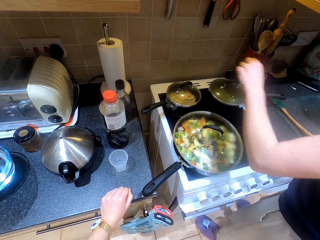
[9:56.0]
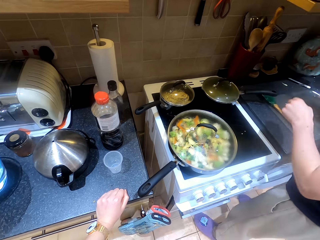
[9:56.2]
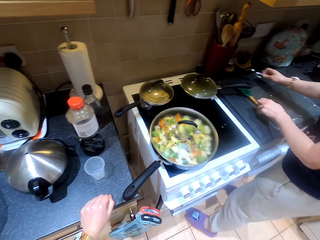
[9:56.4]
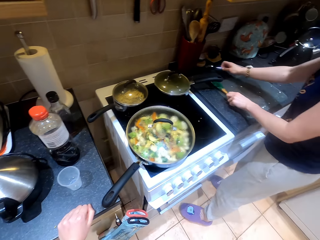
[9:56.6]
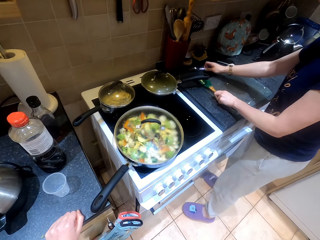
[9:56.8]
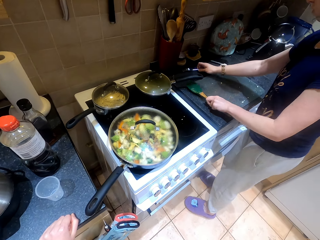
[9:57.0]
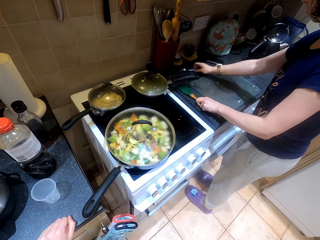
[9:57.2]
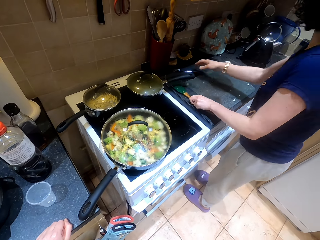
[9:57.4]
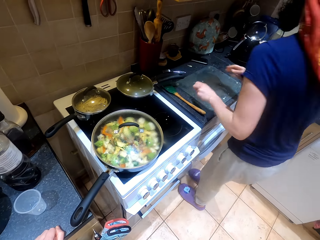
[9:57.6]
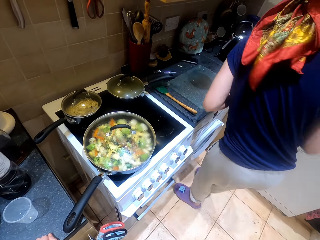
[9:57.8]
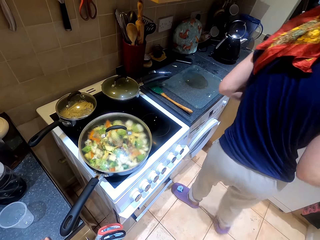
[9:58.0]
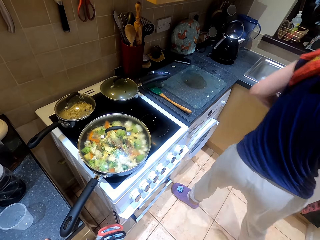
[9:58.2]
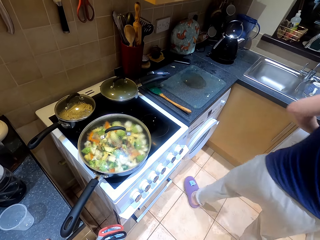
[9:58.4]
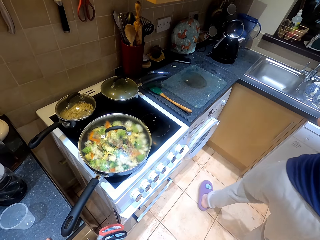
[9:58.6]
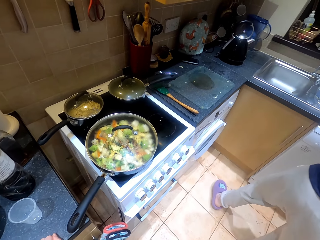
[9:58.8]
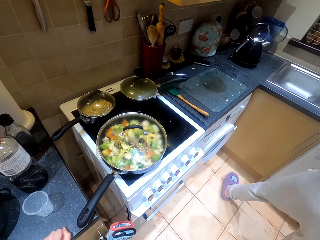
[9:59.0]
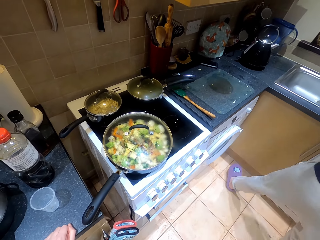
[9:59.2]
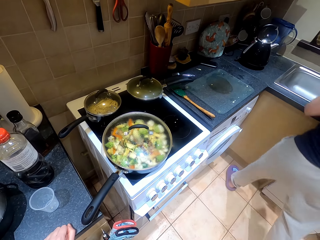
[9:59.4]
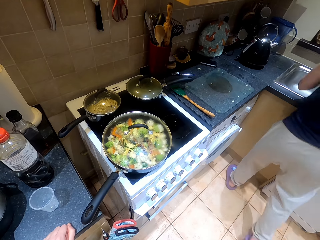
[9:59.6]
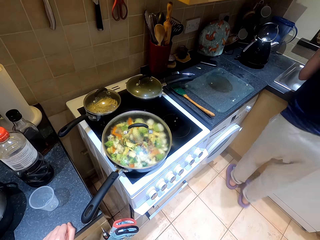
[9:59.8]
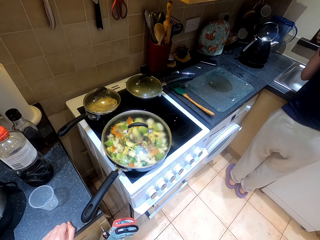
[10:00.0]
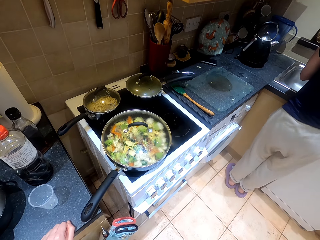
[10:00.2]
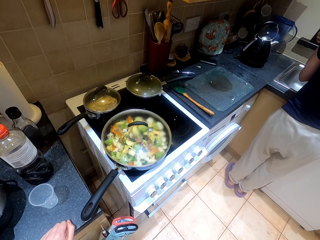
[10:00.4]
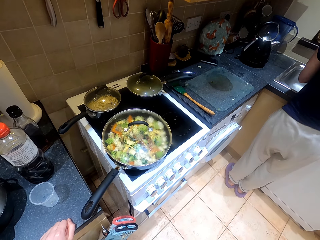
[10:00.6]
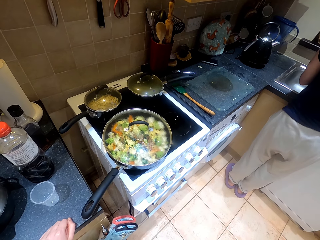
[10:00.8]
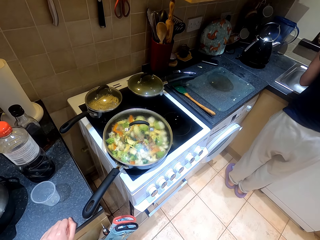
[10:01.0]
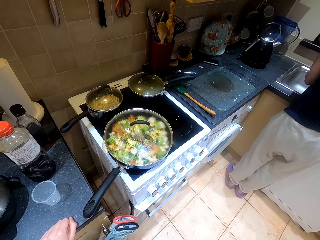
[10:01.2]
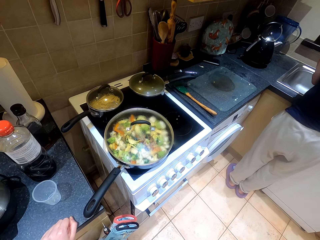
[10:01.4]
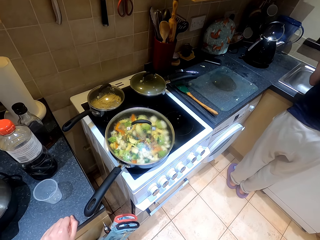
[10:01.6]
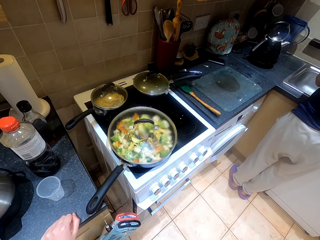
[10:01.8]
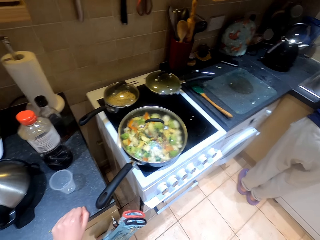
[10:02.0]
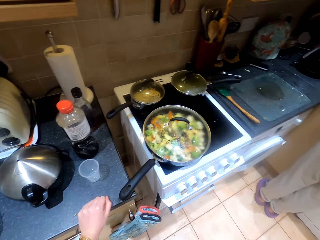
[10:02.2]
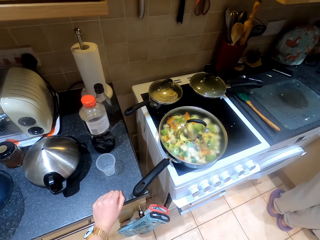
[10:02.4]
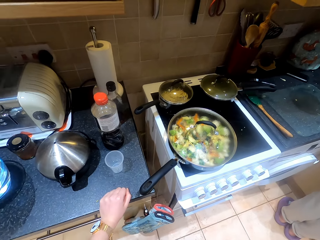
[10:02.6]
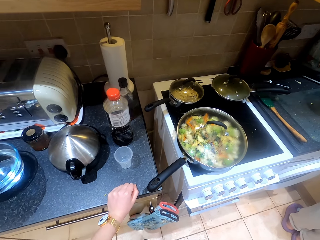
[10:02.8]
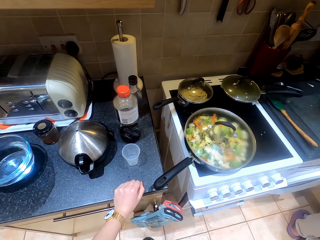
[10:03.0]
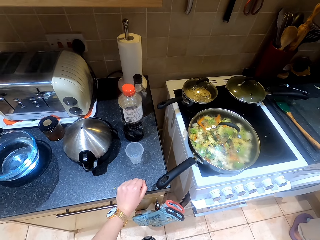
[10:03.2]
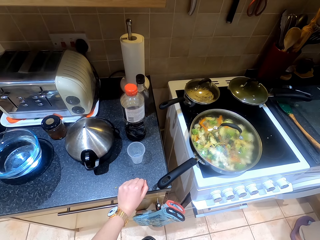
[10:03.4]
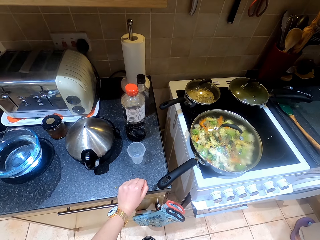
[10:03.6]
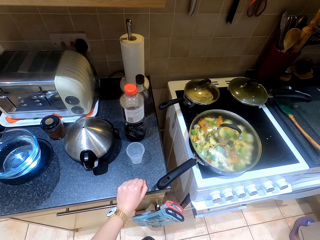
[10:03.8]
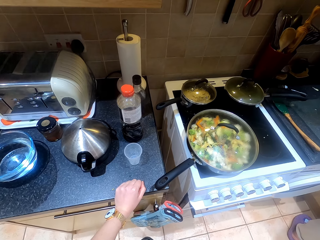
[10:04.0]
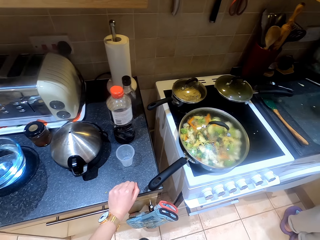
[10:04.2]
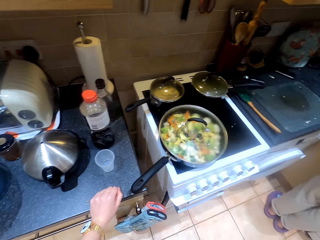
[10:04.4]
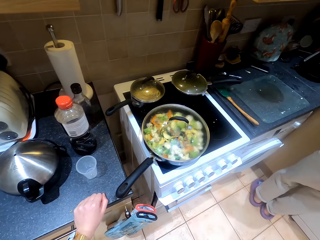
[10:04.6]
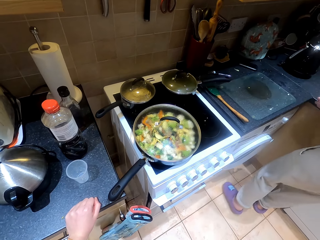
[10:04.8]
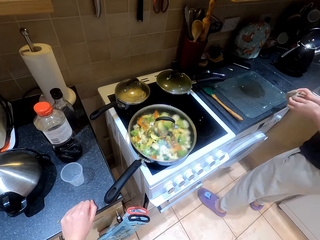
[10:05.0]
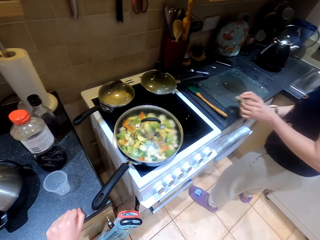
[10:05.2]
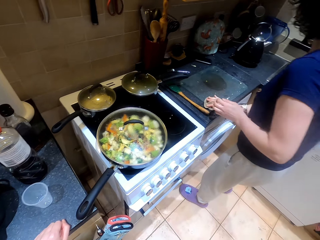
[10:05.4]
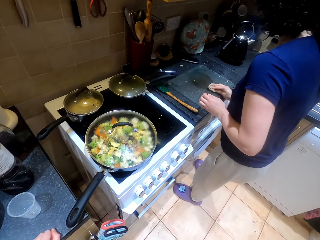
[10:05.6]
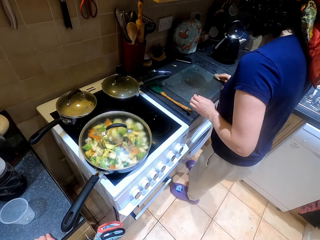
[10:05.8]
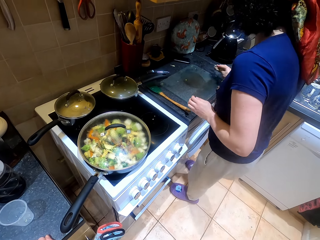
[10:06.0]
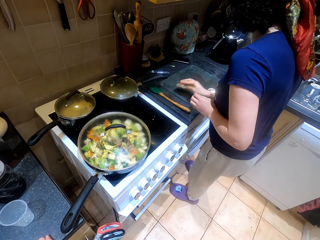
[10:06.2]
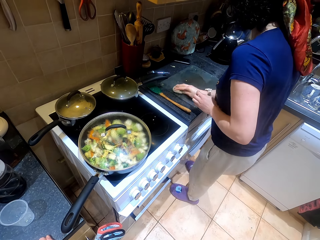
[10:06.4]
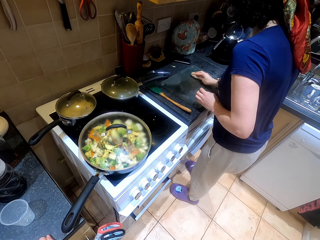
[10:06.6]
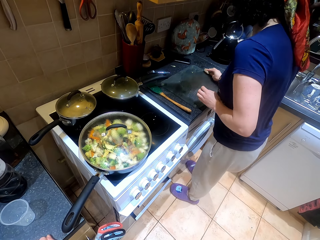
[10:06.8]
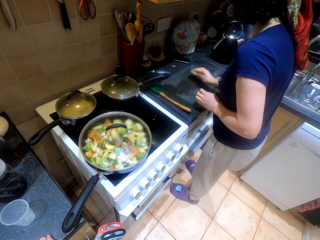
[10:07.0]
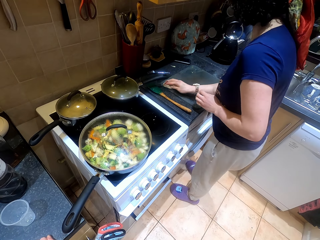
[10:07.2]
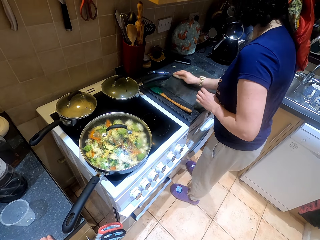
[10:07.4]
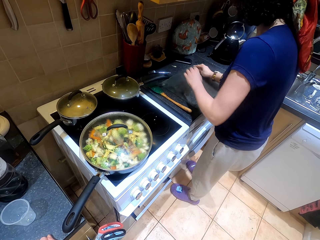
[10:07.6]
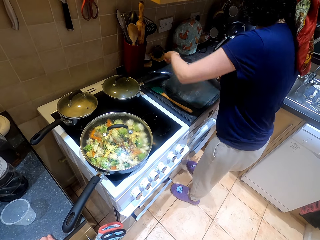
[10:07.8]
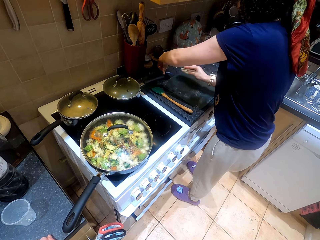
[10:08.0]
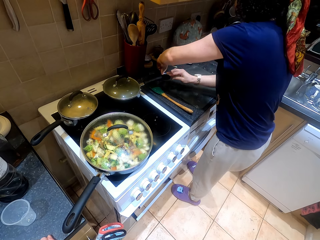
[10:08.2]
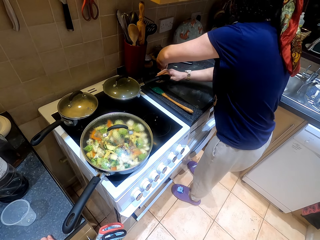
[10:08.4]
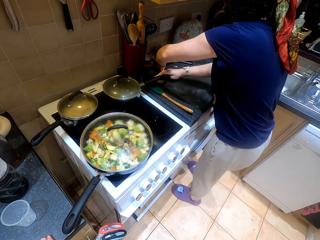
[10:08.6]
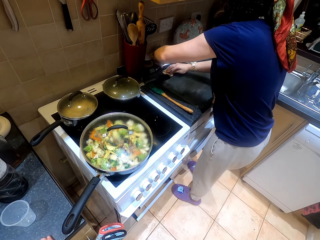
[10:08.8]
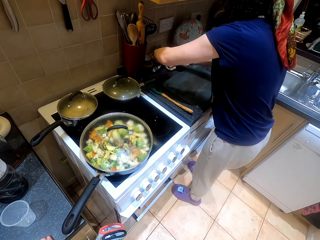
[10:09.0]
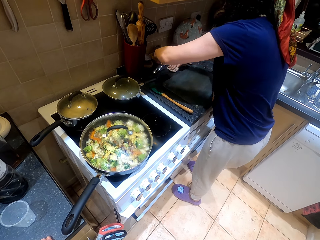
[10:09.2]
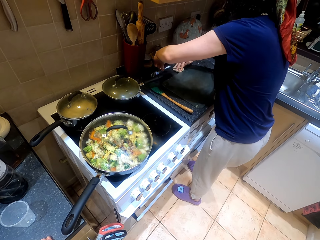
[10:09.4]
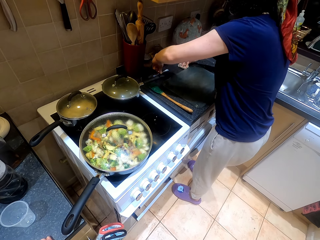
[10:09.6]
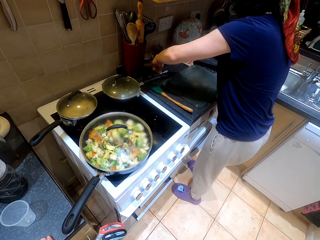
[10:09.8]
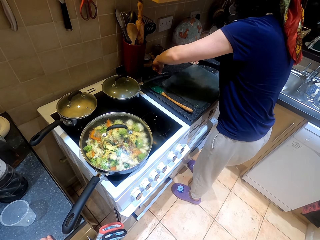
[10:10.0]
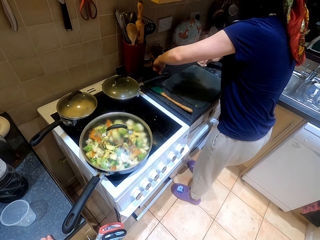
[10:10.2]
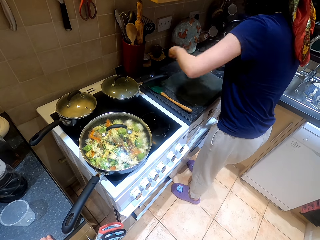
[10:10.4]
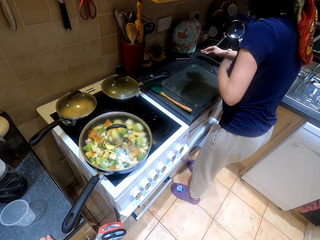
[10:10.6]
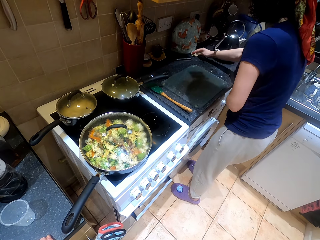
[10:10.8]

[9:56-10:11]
Someone washes something in the sink. The person wipes the table. The person is cleaning the chopping board.

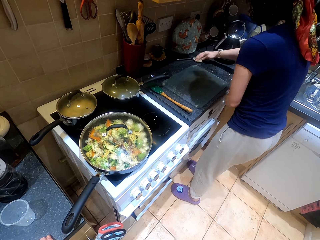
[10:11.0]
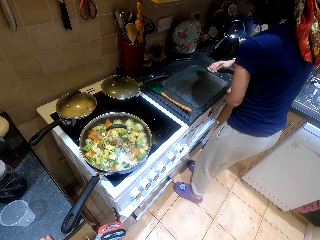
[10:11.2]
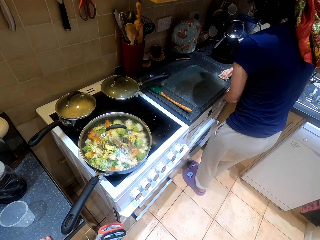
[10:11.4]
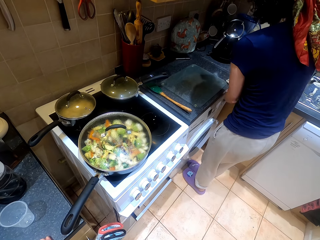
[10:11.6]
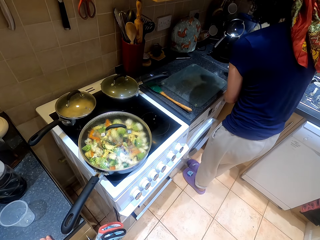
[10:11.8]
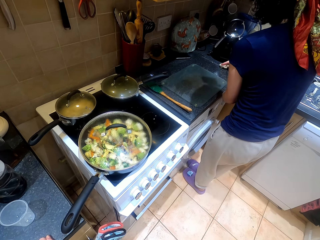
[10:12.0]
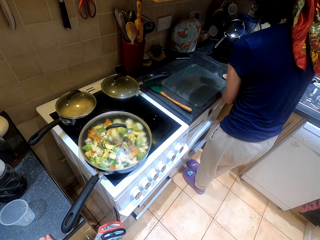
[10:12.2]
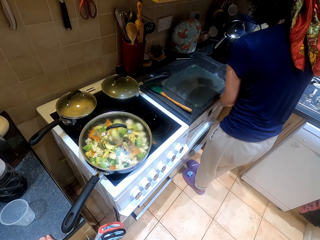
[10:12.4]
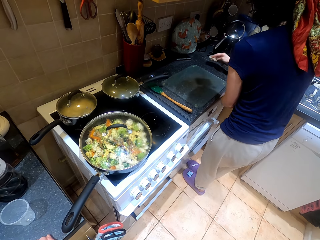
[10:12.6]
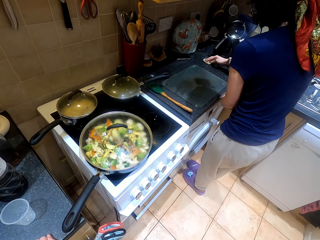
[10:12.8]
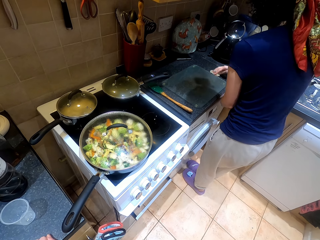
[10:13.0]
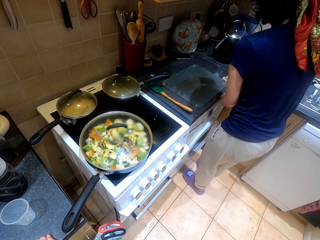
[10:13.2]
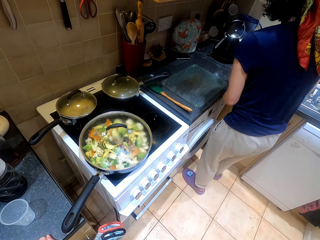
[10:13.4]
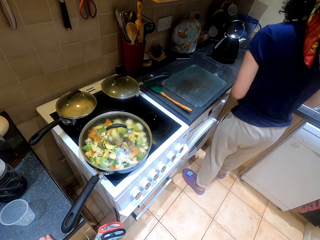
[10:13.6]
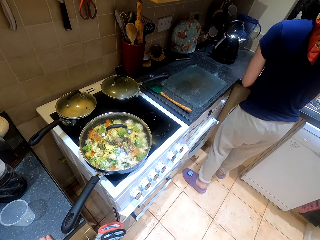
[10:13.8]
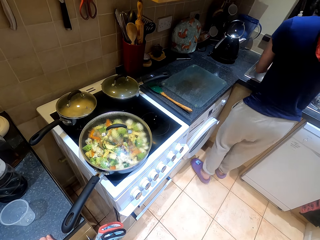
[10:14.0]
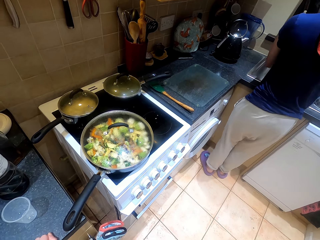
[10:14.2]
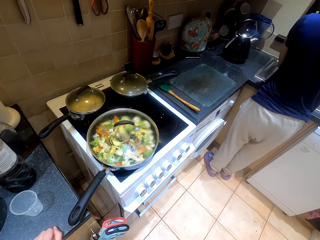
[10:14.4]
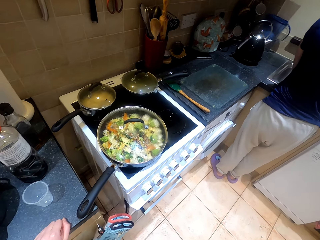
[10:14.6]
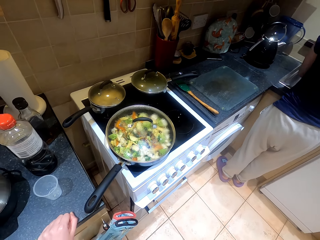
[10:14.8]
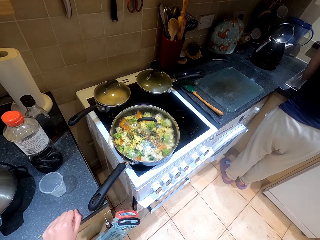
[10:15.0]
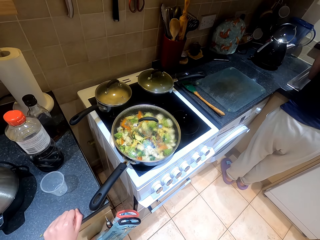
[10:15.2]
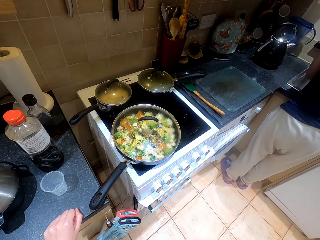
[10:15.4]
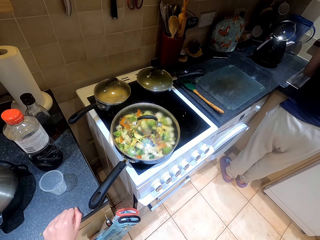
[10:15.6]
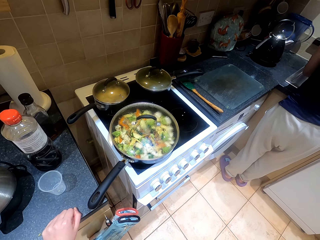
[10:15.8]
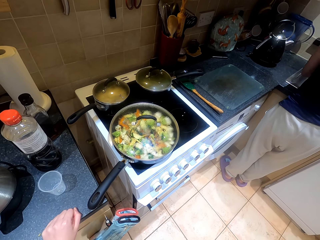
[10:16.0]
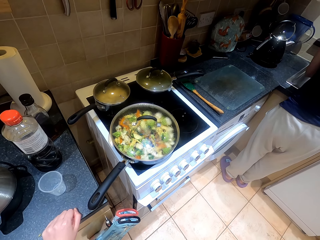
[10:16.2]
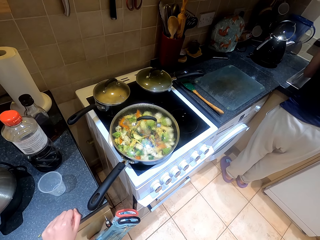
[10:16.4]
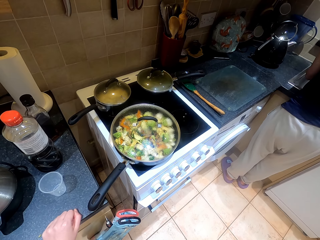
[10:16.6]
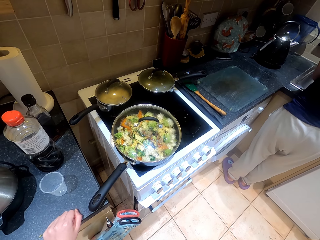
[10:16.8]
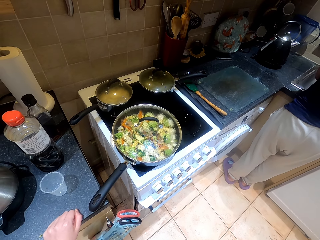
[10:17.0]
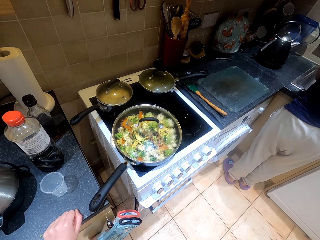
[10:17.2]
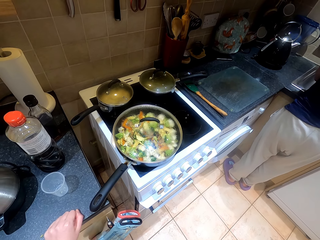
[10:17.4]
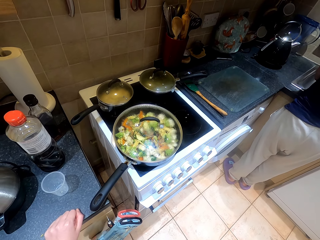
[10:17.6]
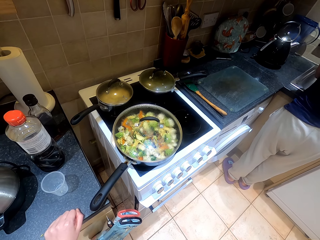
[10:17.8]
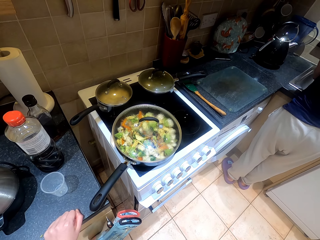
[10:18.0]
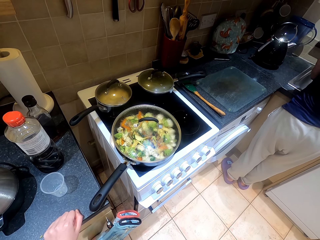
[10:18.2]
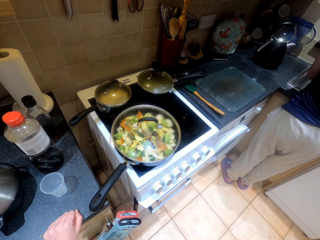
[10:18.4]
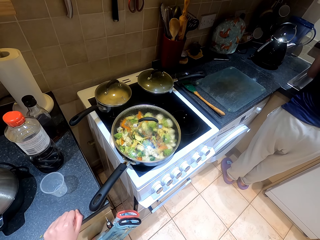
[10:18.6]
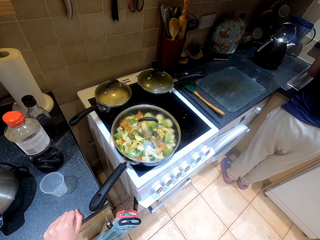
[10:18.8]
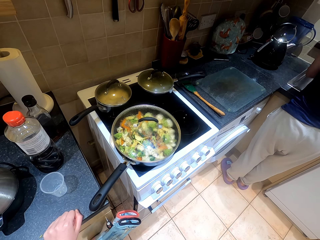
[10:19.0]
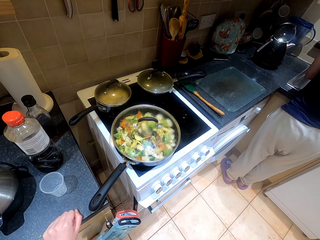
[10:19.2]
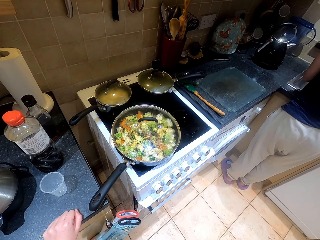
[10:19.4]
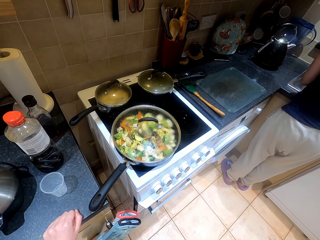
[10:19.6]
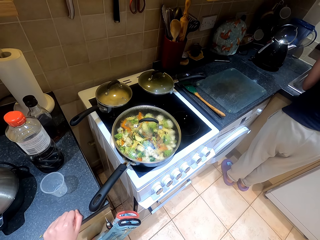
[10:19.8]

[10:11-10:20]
The camera wearer washes the towels.
